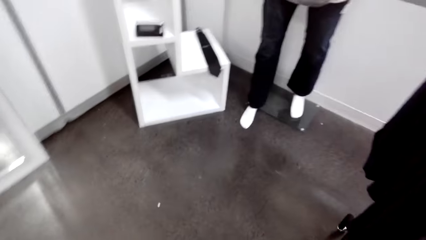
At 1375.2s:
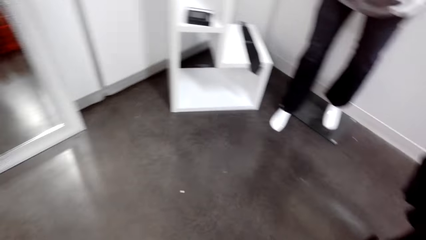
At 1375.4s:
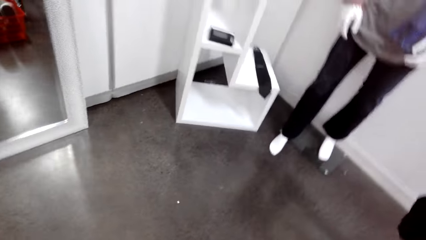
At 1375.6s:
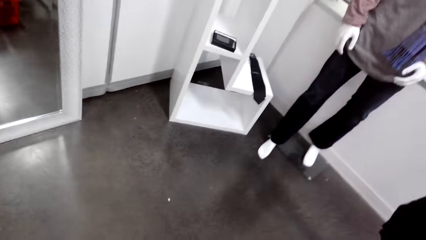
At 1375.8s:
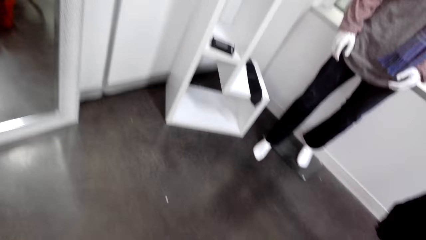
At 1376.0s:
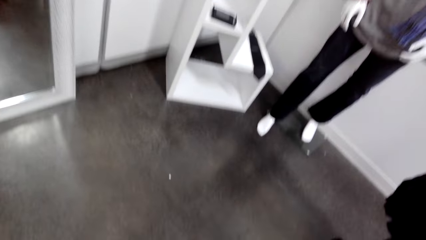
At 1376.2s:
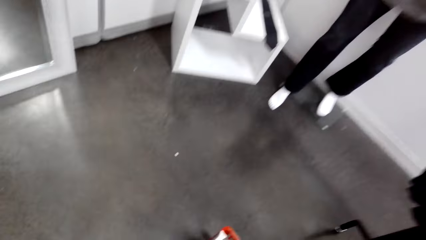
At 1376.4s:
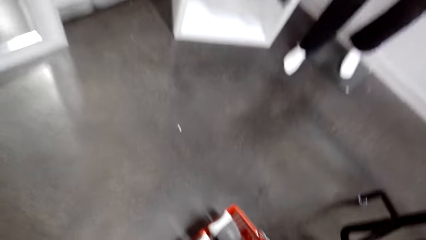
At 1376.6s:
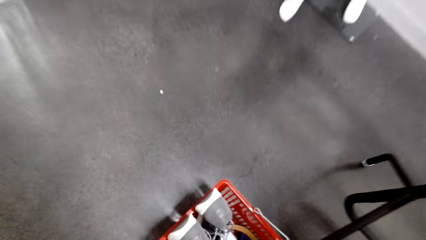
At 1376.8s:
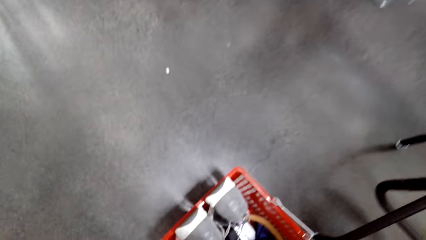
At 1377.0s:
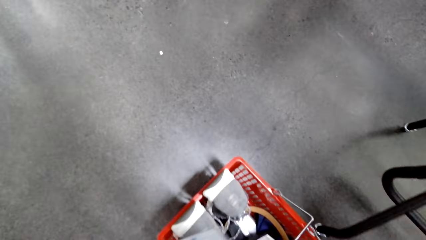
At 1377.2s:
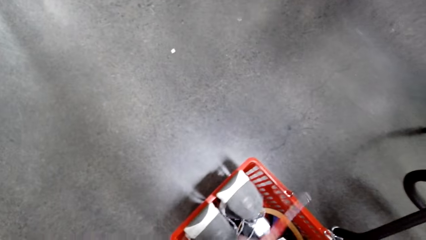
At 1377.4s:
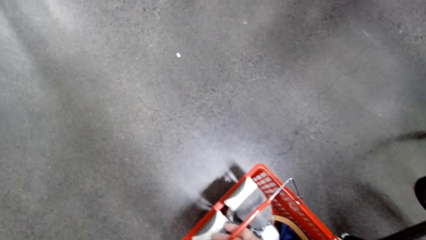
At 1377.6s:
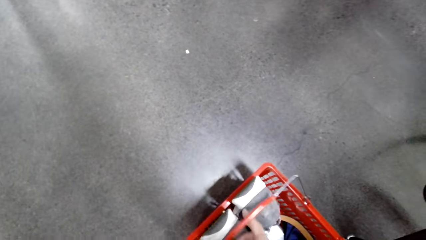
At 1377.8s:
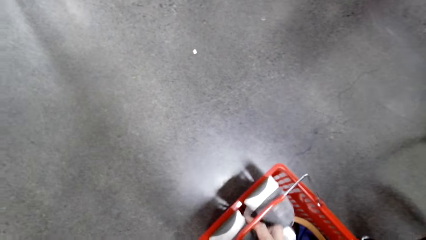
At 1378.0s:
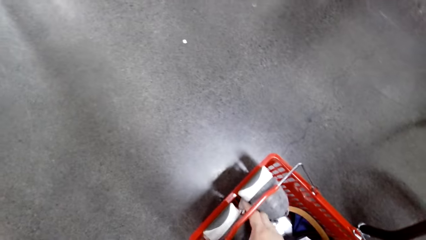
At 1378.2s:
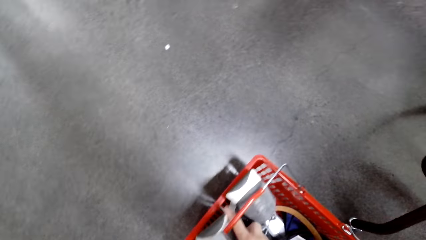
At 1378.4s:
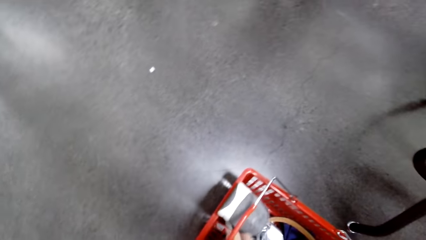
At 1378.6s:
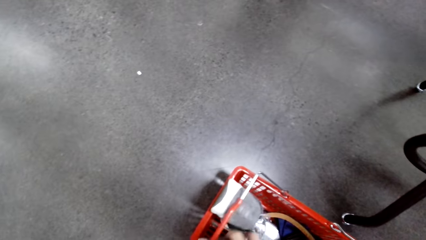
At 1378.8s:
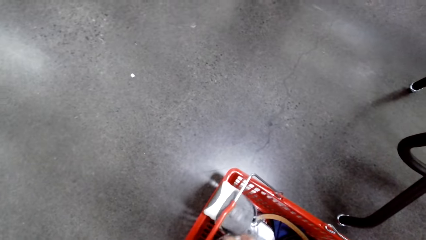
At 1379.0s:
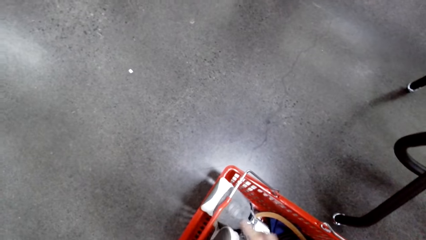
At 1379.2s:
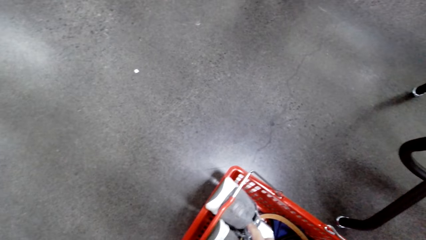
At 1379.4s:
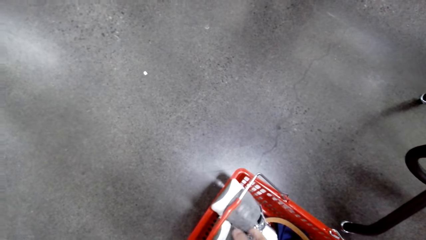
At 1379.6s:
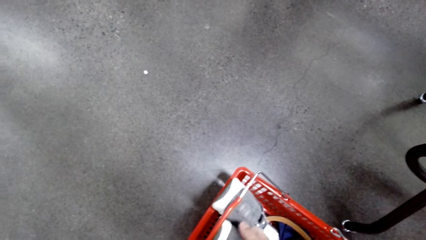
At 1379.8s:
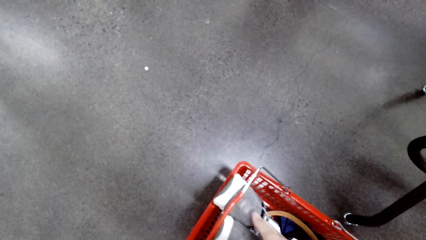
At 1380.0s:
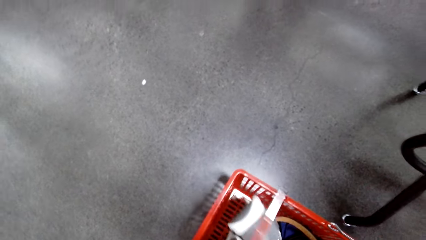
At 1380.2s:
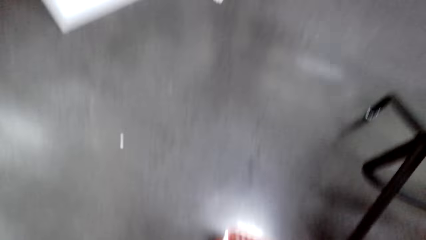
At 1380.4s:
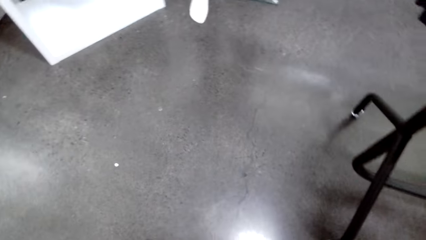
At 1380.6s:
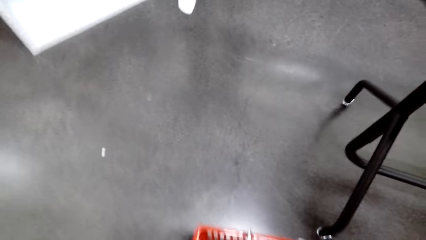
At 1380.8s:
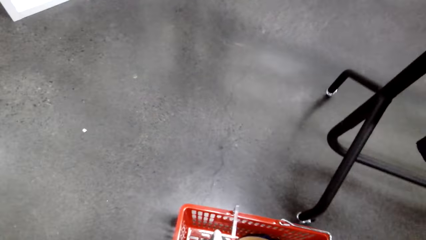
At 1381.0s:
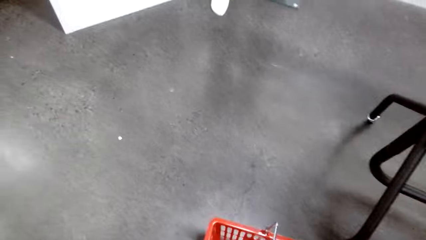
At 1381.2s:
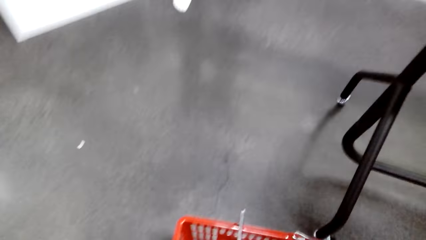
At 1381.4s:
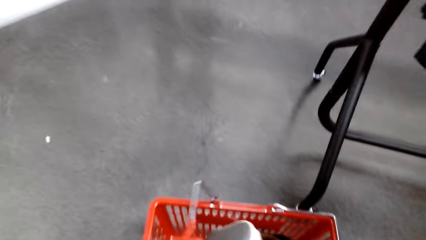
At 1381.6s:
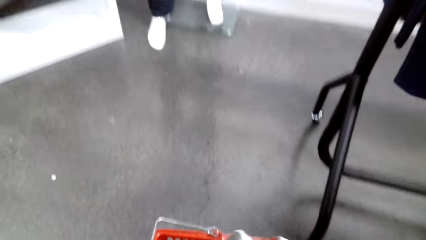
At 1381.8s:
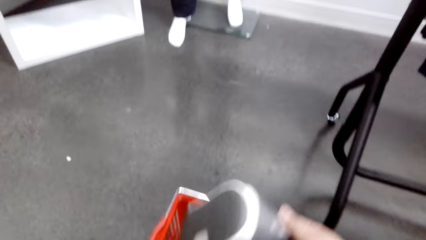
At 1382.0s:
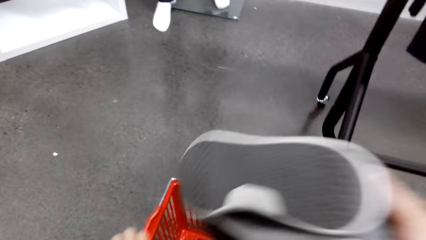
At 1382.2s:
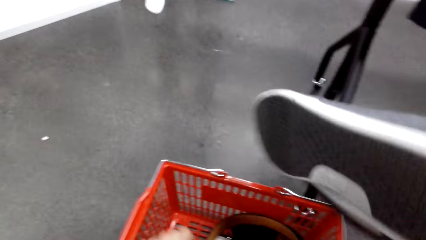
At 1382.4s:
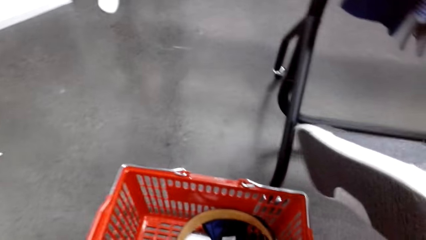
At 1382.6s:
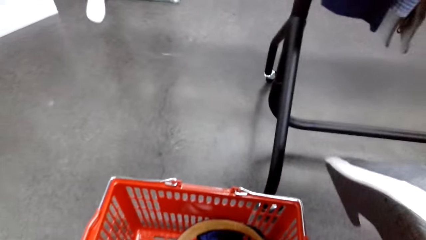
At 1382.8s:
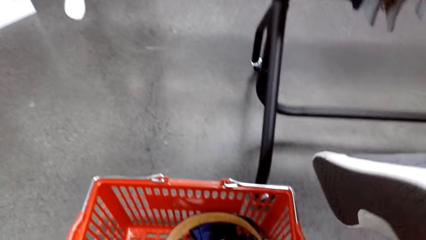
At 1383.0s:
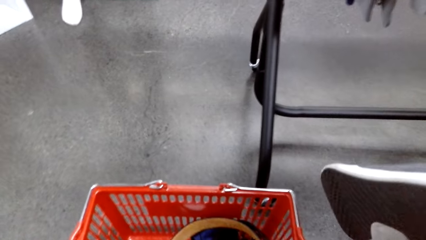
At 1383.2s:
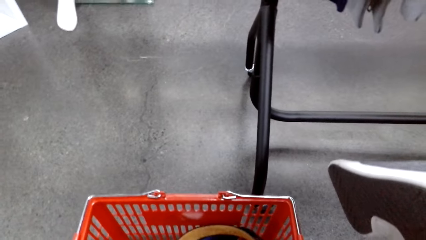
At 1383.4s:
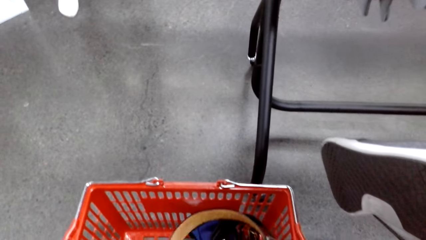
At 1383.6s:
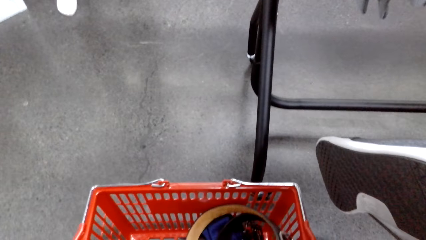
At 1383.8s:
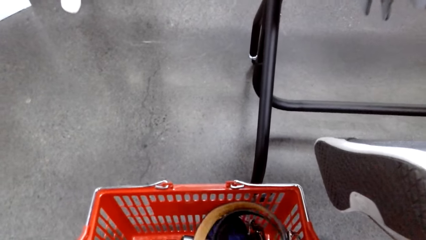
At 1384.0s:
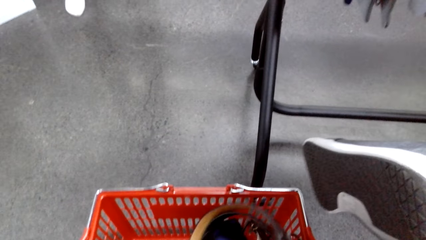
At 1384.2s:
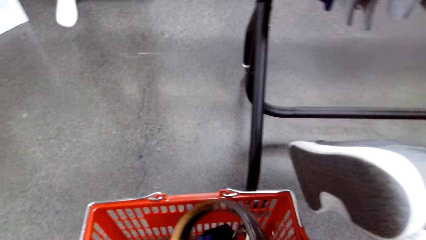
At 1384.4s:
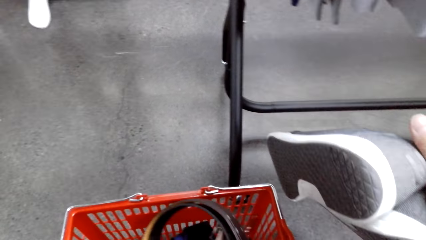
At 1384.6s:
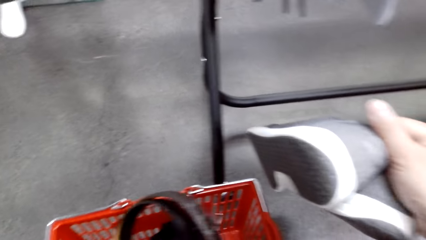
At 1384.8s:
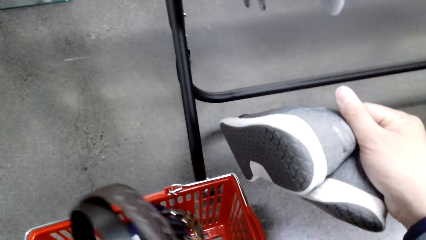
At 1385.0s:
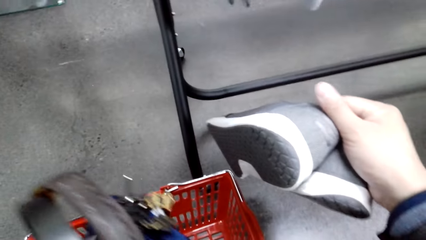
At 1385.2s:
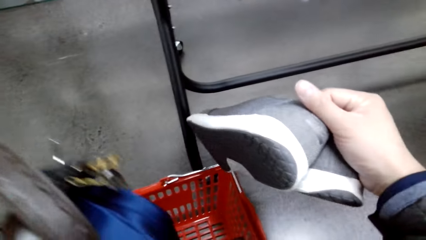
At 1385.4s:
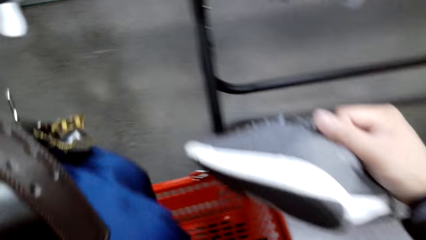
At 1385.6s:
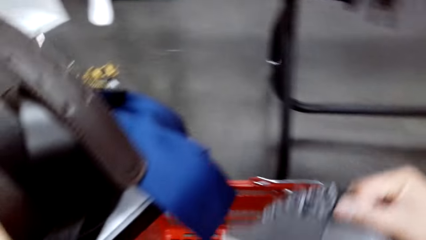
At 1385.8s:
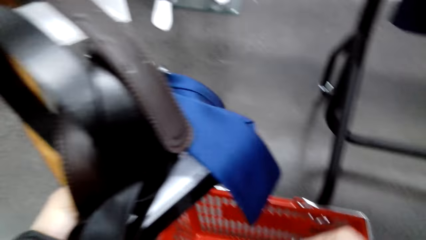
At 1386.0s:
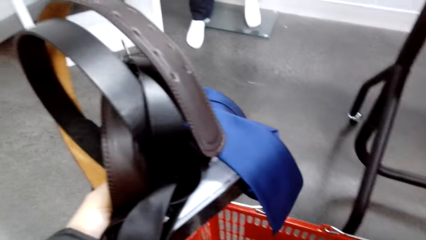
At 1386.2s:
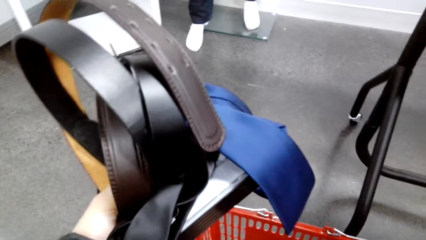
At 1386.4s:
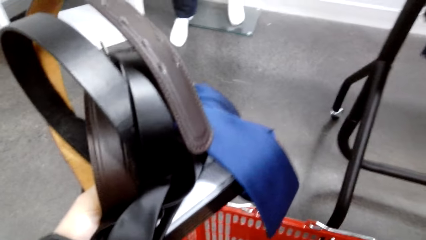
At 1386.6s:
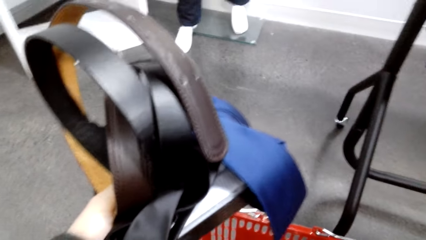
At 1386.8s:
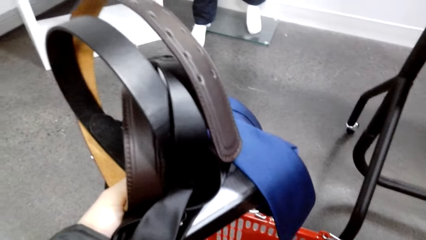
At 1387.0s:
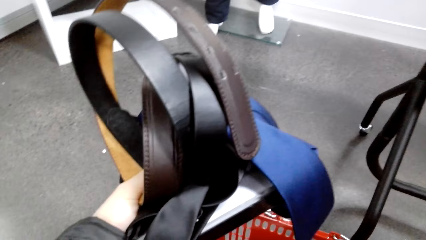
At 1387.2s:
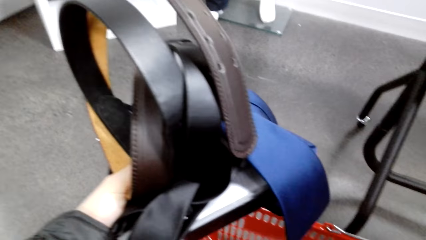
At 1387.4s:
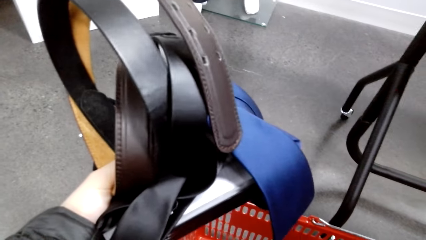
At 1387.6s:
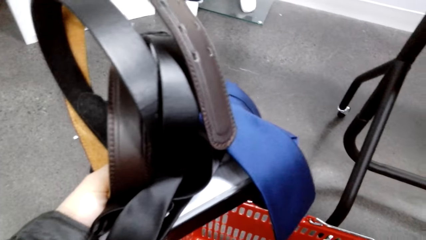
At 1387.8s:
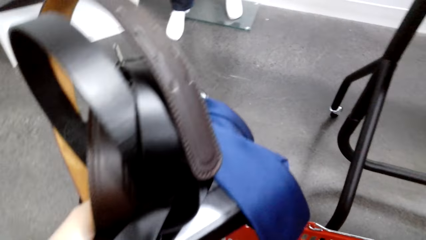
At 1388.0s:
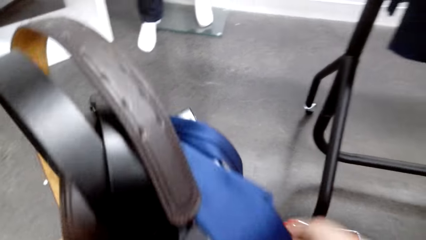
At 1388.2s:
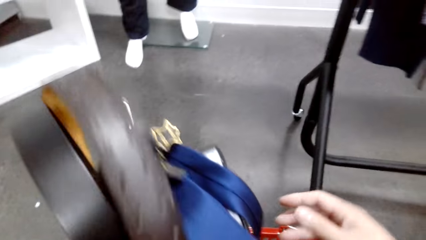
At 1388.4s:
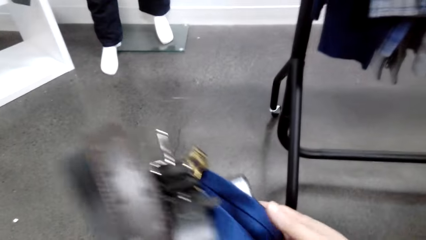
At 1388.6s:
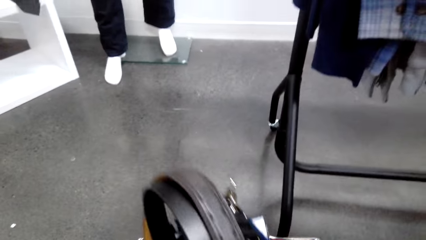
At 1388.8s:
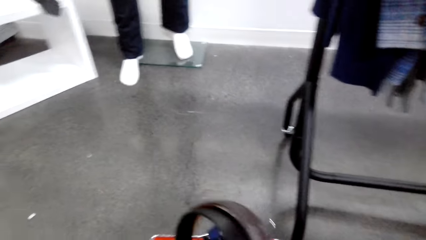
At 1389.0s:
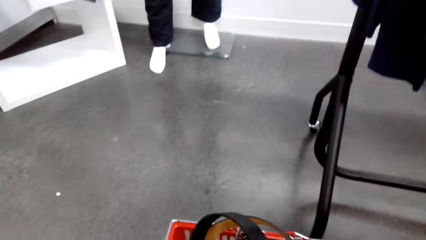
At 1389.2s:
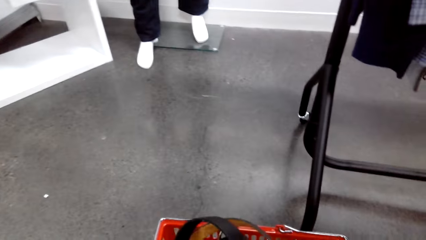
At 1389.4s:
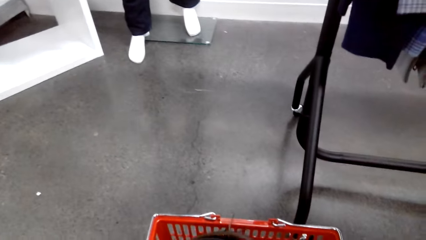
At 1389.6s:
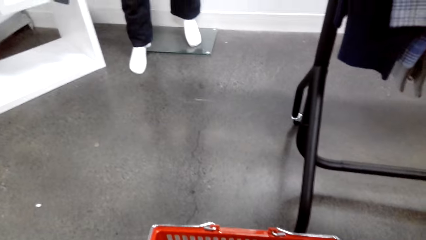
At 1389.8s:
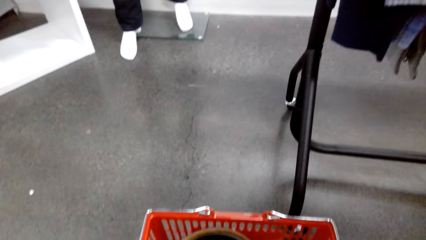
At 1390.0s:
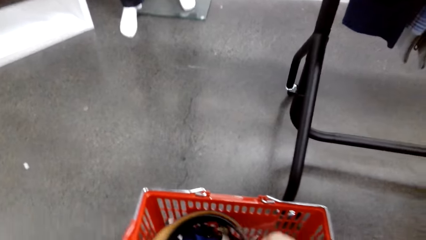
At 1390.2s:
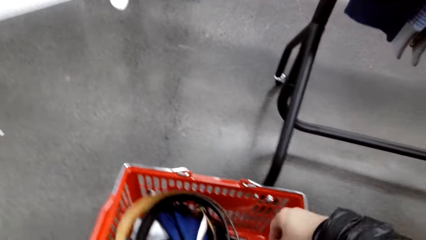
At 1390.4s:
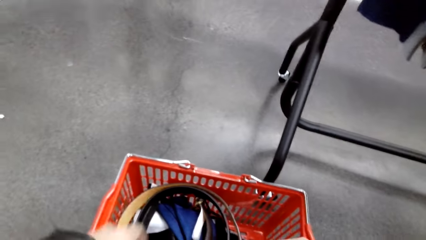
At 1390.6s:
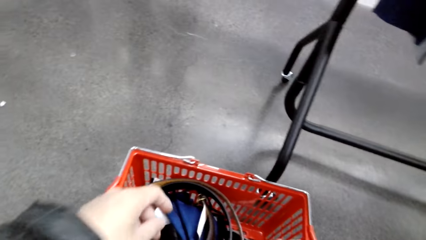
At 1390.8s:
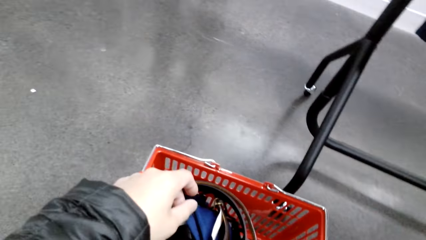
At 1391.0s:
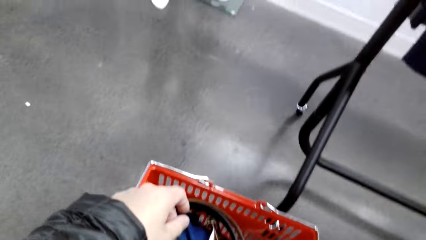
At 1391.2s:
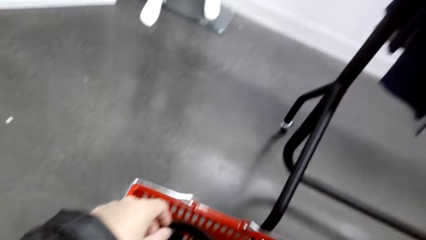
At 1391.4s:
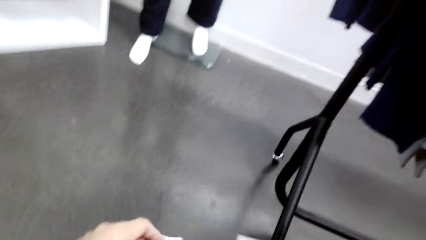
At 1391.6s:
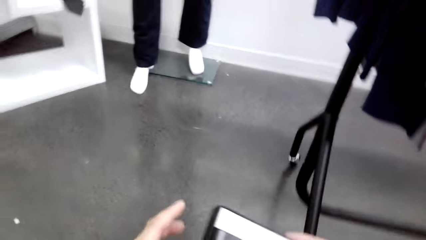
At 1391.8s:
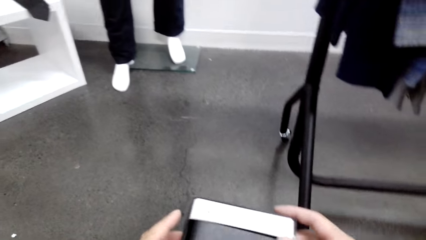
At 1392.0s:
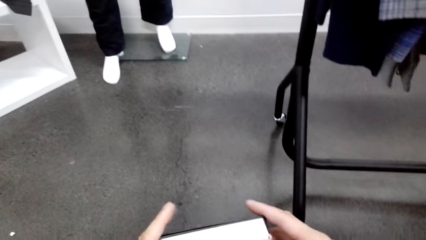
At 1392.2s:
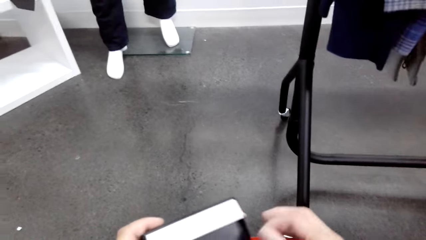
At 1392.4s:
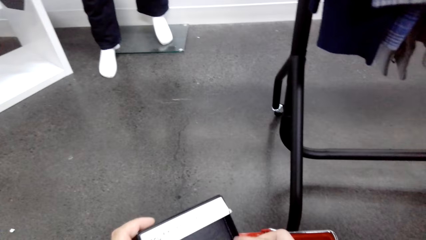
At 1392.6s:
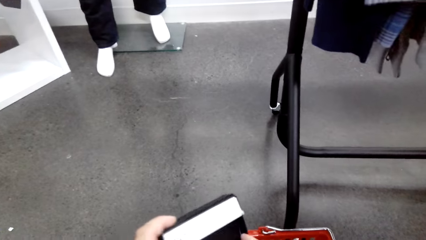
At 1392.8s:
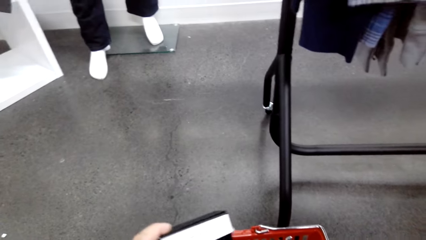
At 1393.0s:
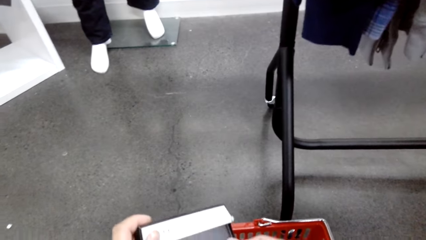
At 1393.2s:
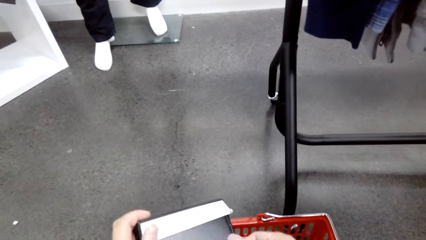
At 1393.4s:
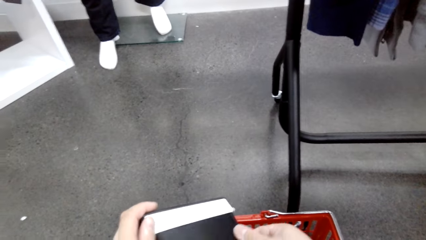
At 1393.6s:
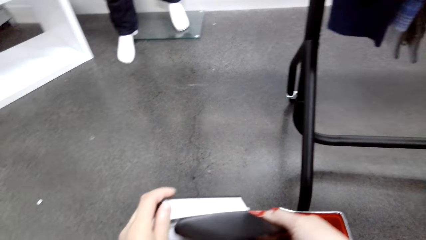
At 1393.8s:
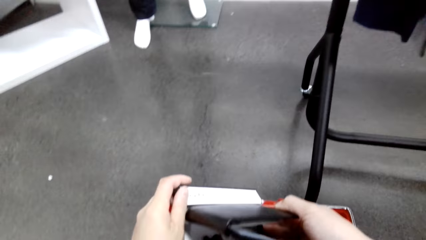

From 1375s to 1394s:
The camera wearer looks around. They pick up shoes. They pick up belts. They put the belt on the shopping basket. They pick up a wallet from the shopping basket.
